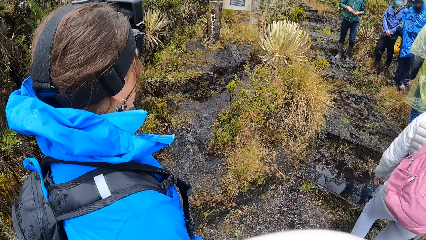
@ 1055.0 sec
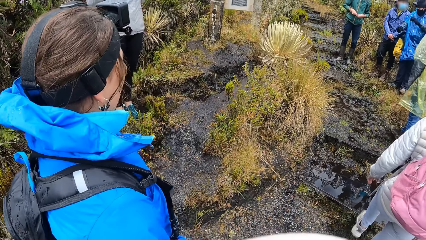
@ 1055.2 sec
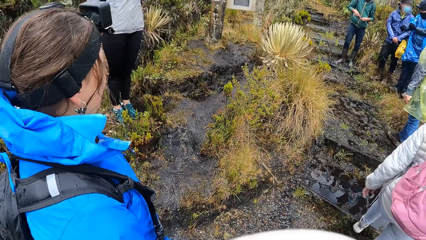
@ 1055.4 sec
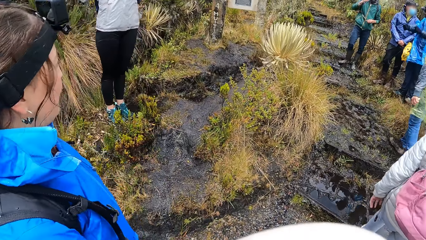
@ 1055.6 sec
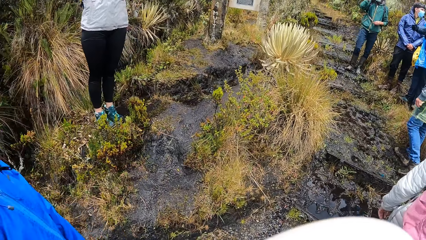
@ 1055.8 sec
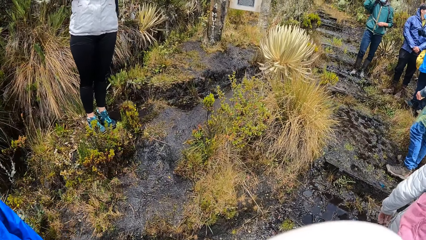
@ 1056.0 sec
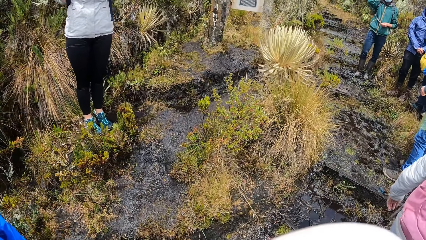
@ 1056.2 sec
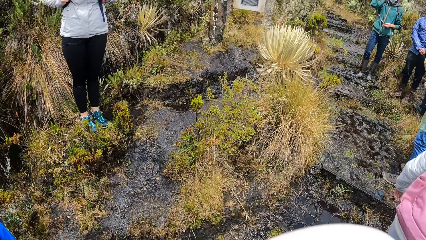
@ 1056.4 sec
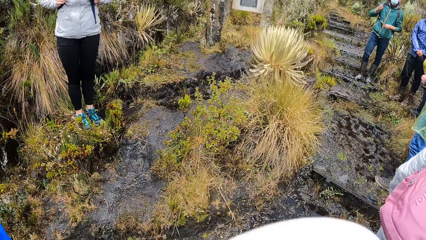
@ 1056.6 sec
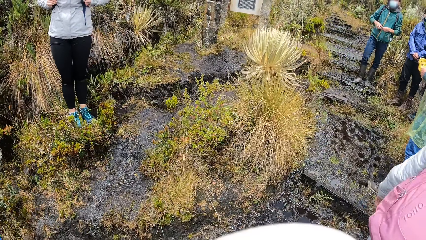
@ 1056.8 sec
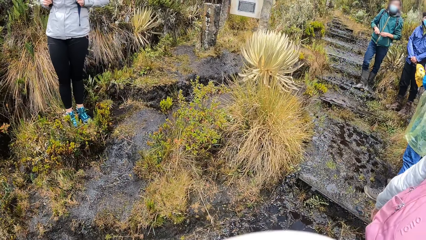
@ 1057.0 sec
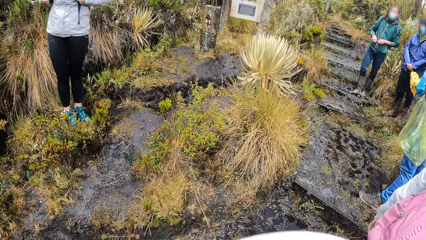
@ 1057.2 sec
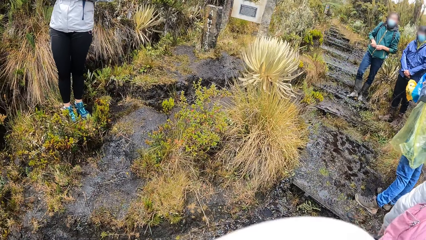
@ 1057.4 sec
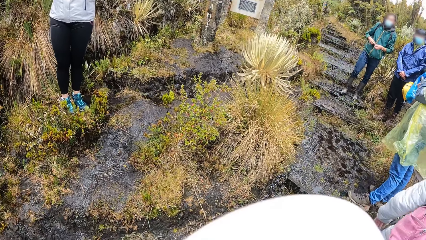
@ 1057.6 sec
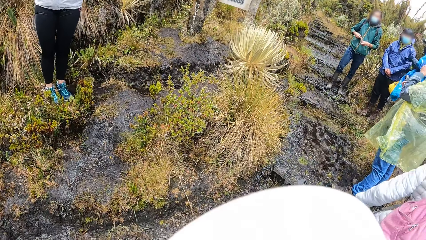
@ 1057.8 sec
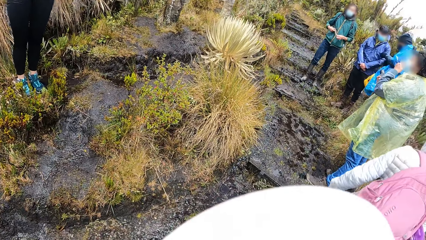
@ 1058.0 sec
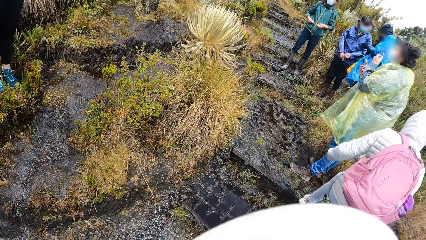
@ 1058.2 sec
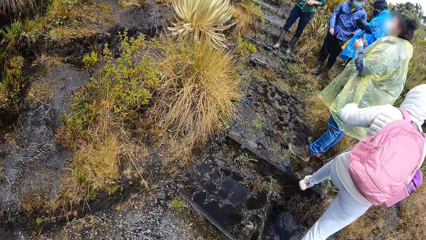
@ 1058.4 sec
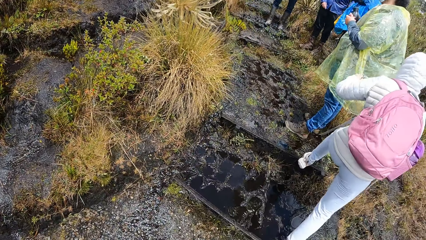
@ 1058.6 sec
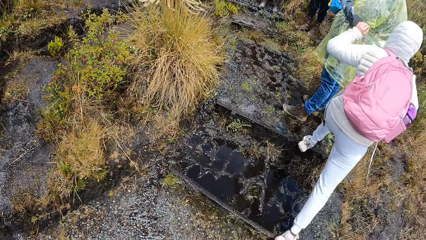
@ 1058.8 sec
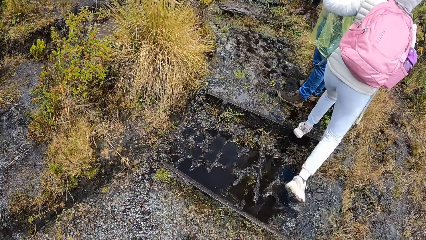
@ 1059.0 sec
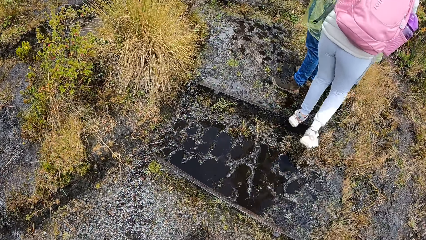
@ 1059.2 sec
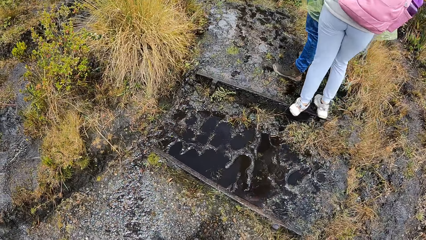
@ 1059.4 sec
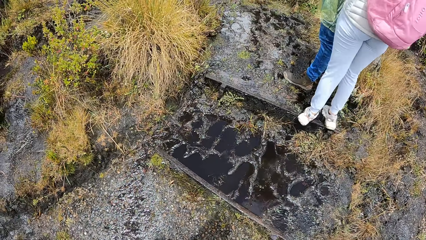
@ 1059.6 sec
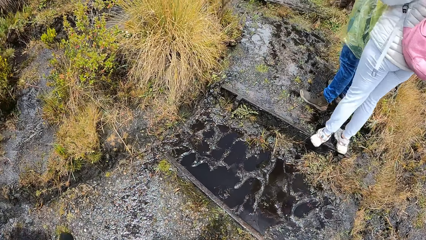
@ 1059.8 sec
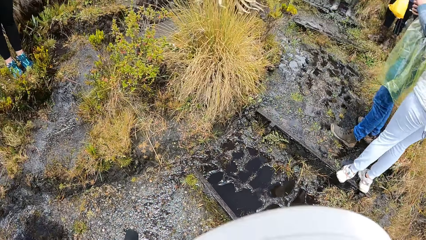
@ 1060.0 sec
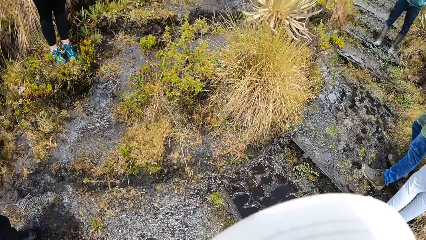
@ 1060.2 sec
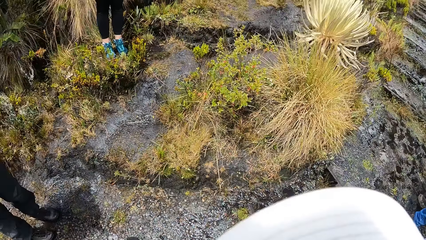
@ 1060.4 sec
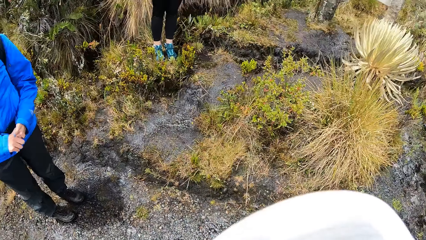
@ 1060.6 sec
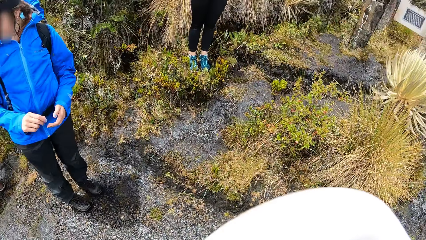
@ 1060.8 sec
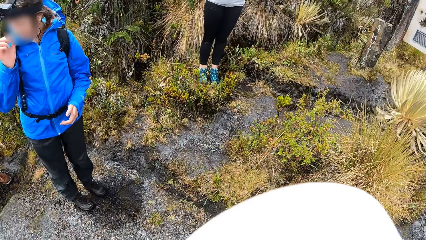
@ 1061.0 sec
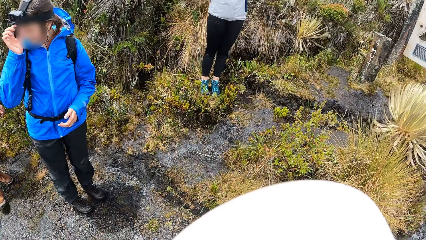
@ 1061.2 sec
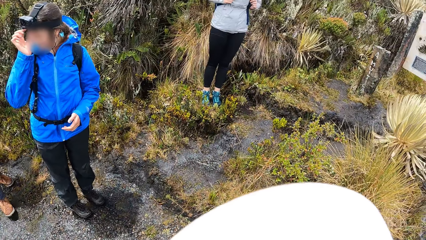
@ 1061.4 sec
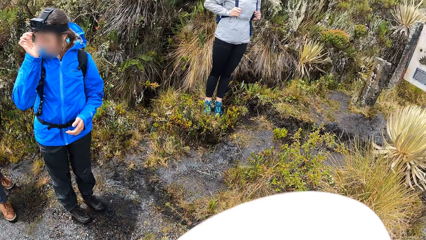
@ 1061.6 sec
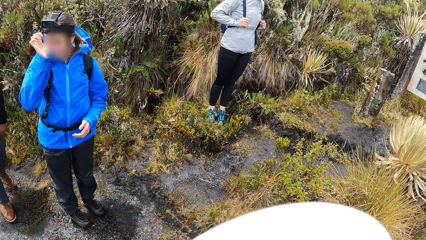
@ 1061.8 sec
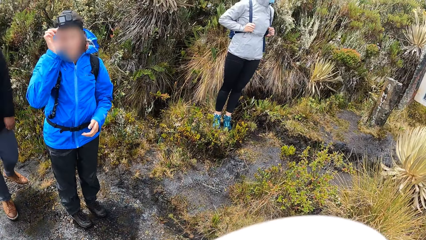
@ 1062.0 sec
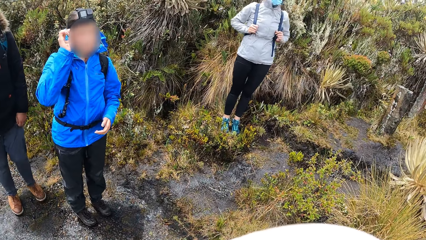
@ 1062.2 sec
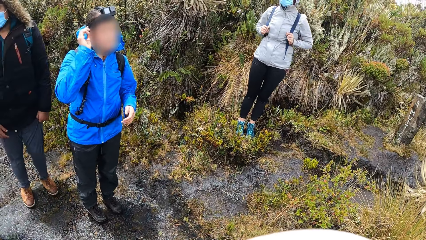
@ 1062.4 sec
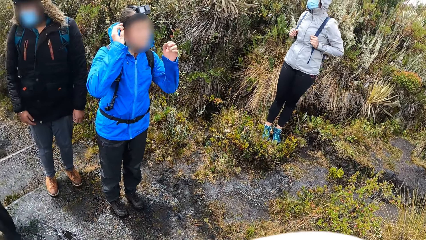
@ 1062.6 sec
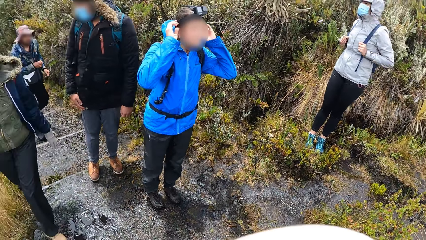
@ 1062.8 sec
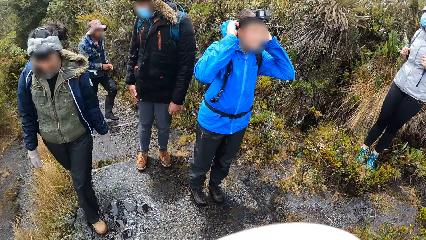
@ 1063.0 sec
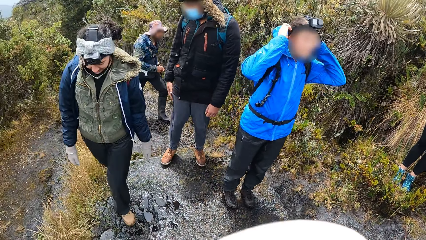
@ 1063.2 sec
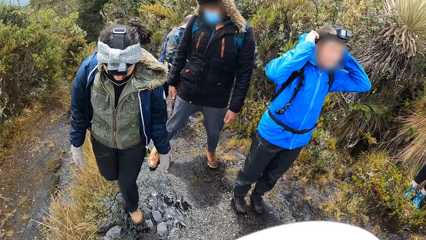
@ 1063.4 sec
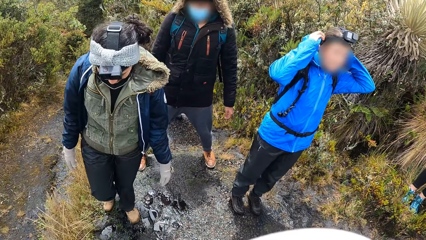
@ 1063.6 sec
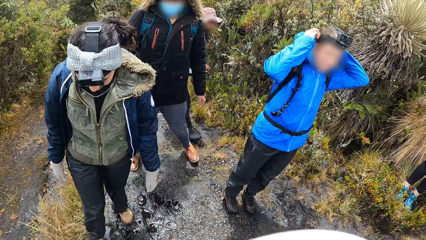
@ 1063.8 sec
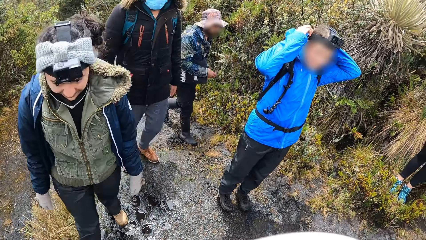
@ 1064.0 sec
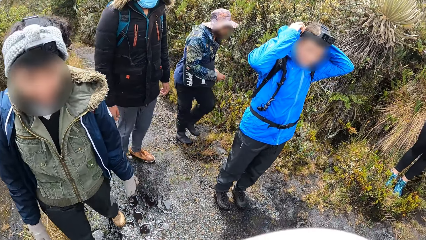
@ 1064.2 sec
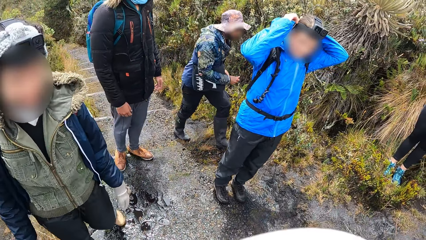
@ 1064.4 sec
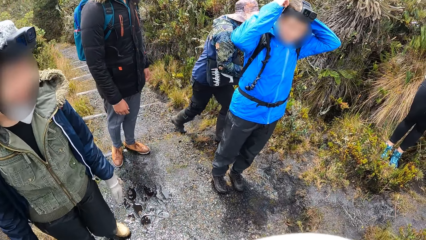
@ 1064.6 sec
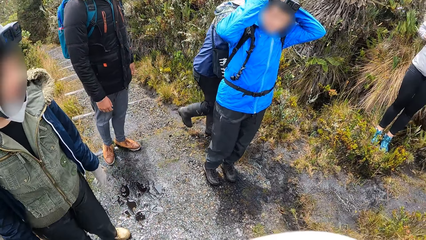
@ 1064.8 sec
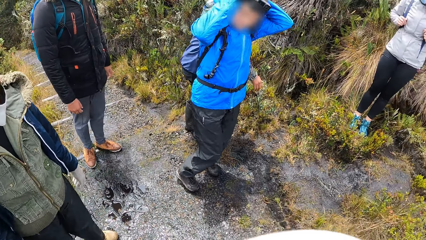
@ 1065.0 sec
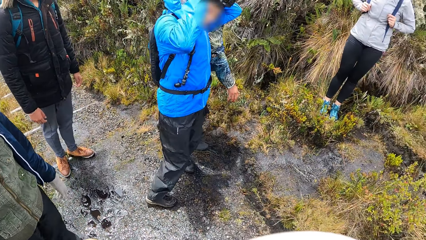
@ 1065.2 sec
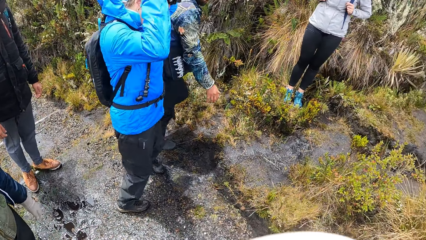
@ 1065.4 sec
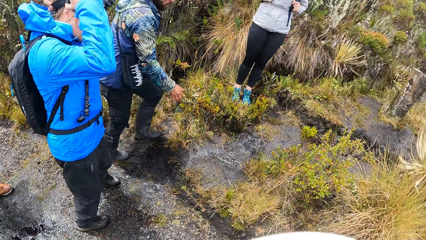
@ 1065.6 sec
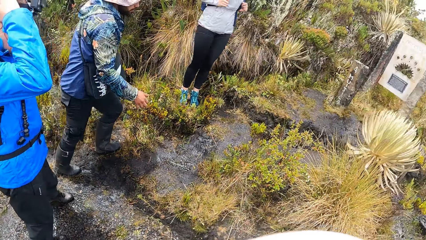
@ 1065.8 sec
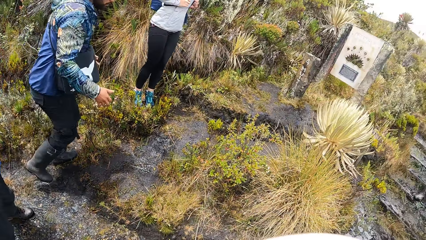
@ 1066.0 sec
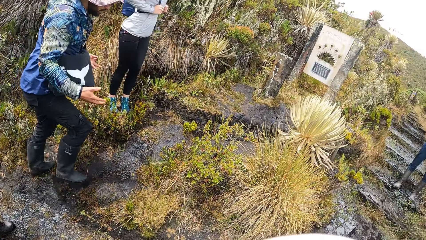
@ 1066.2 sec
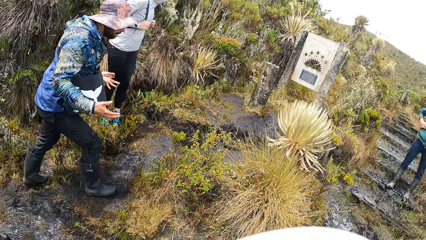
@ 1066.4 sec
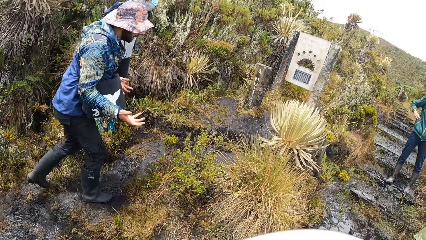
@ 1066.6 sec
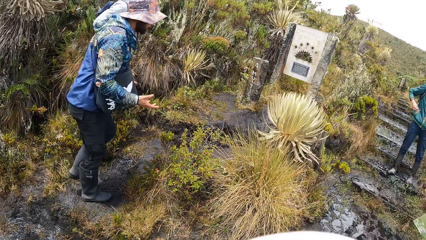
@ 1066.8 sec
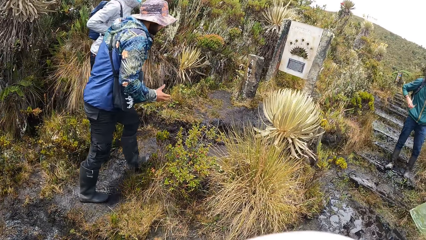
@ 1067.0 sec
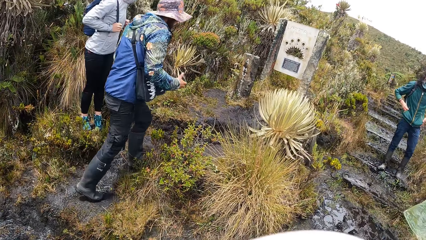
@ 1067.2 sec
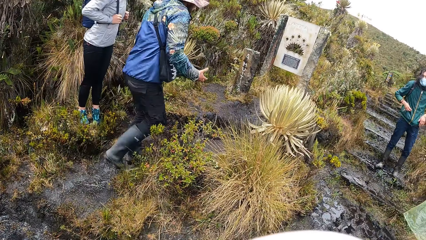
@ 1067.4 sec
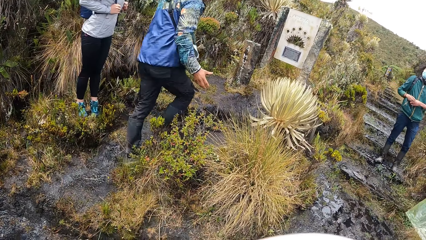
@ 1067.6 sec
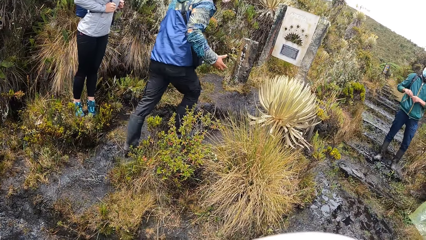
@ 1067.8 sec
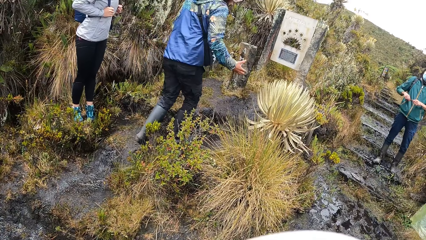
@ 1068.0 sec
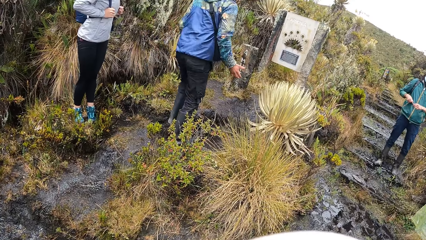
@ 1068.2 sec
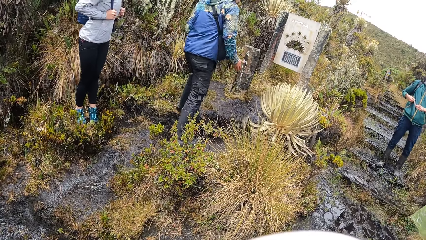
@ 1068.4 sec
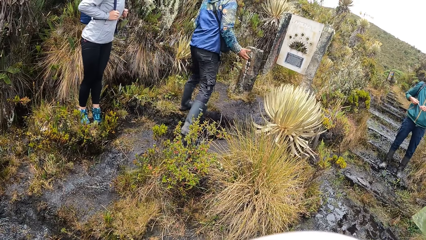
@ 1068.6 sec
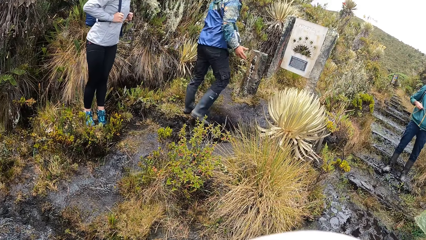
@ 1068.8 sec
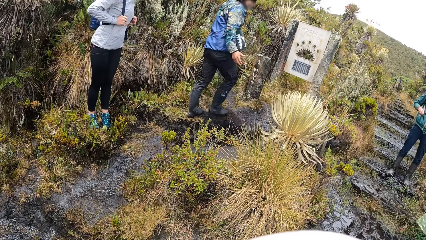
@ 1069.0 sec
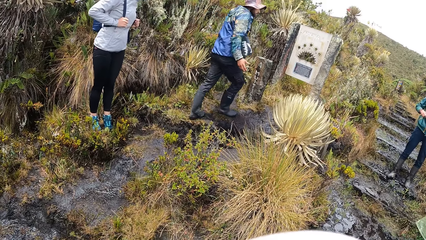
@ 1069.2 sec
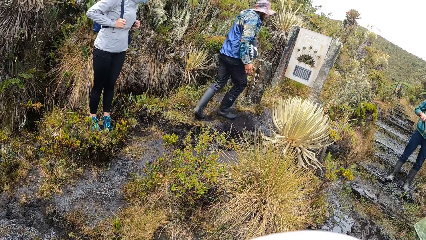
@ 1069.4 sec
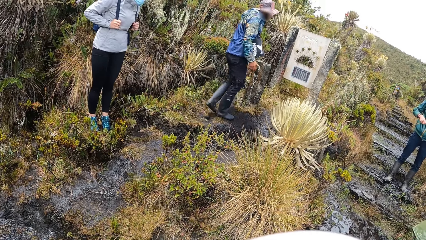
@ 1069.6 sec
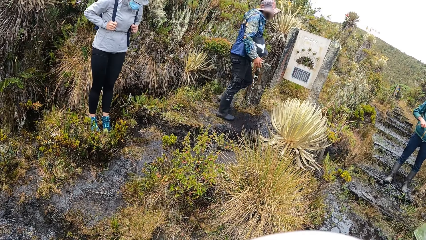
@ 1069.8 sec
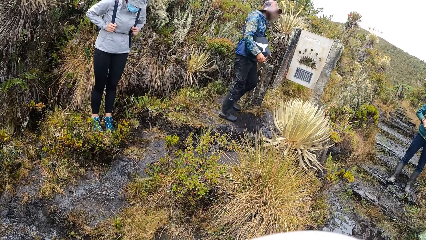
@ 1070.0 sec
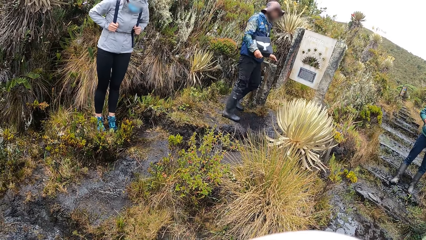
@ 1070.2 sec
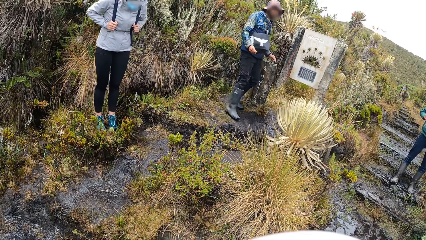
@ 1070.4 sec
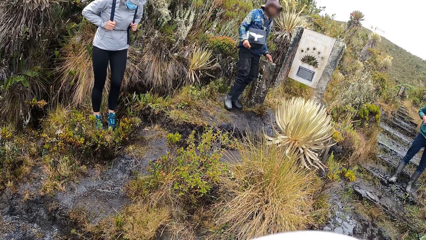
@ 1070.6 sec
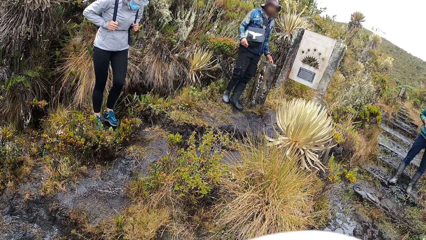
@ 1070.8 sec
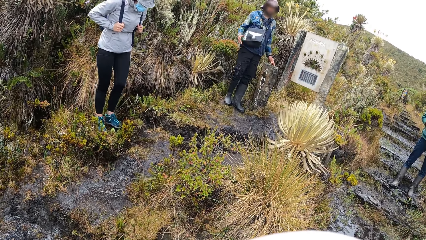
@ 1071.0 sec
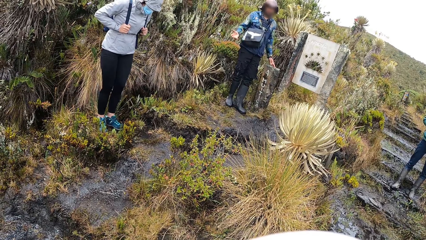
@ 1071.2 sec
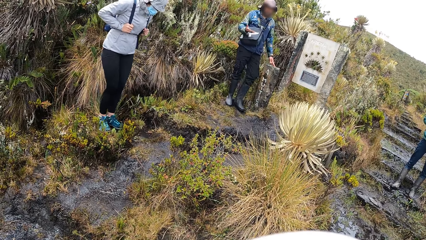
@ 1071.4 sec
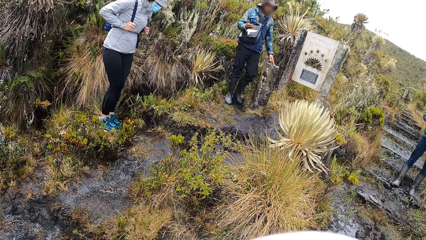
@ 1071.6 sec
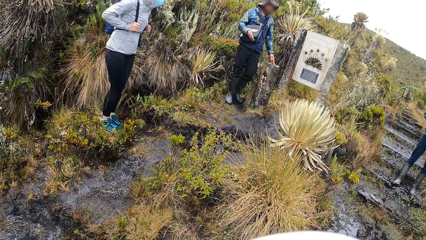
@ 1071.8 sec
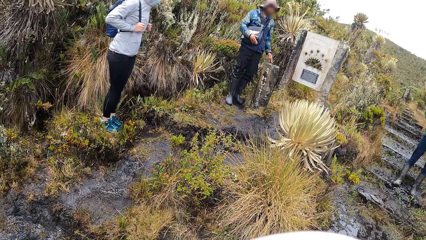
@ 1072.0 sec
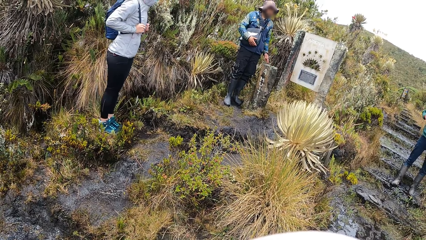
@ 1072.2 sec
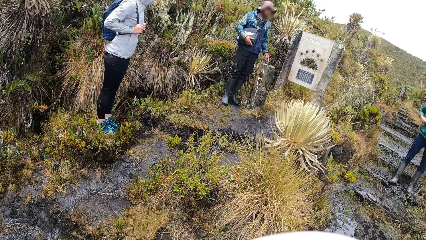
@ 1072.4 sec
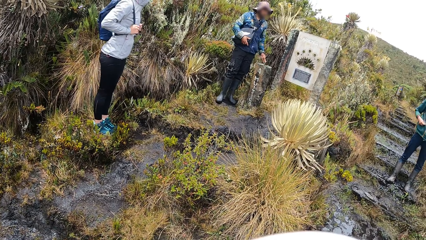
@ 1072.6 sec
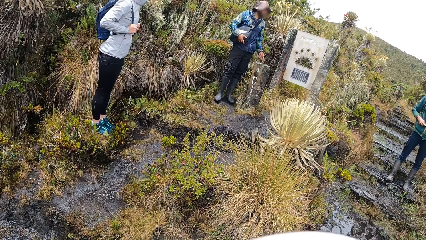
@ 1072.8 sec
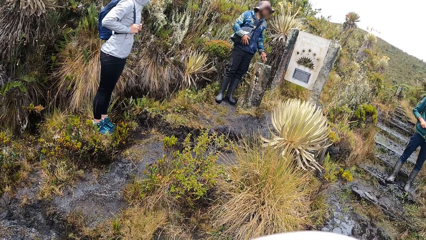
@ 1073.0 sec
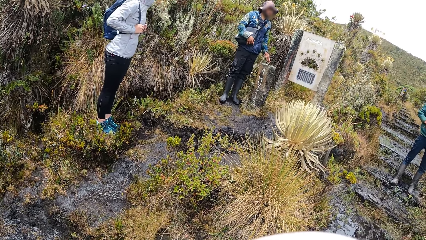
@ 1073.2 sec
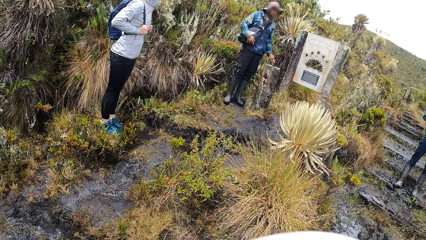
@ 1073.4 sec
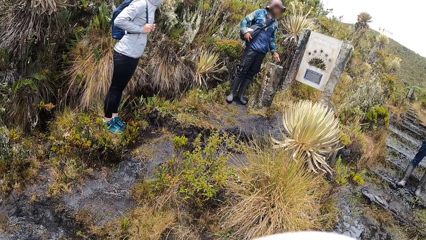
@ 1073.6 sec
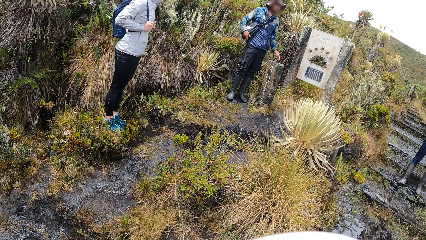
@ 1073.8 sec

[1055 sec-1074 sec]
The man interacts with the camera wearer and the group of people. The woman adjusts a camera strap on her head with both hands. Another man interacts with the camera wearer and the group of people.
